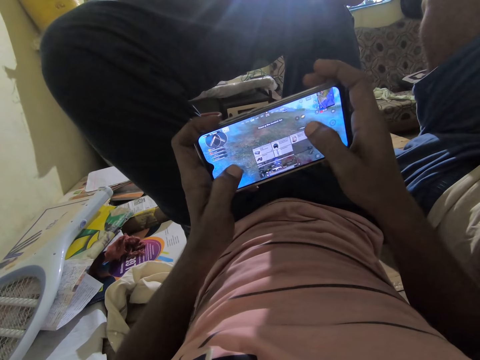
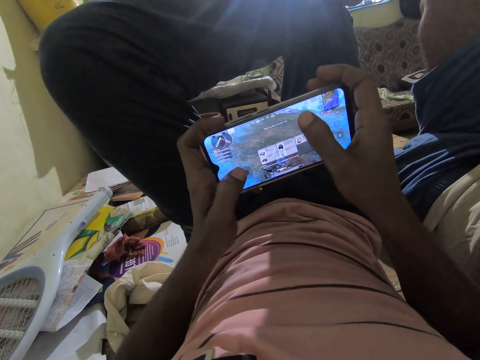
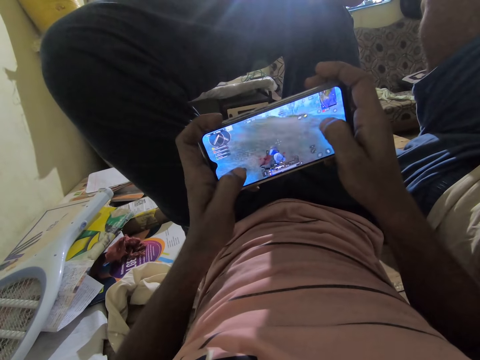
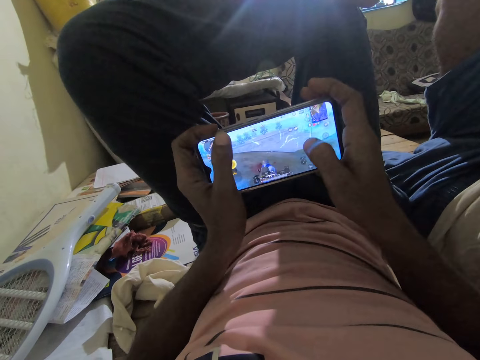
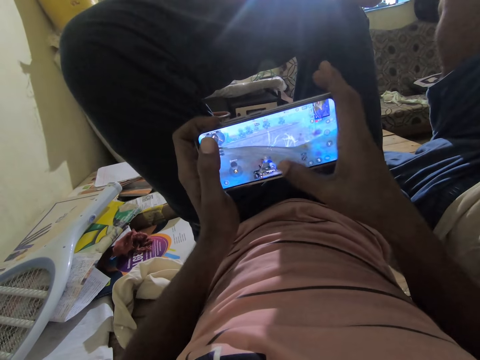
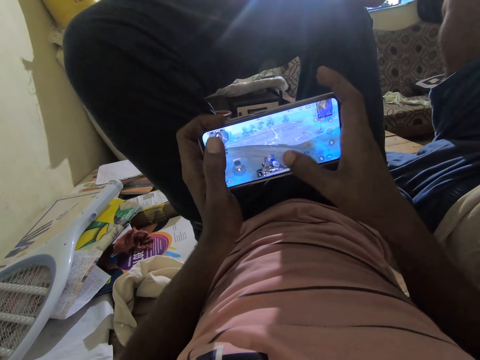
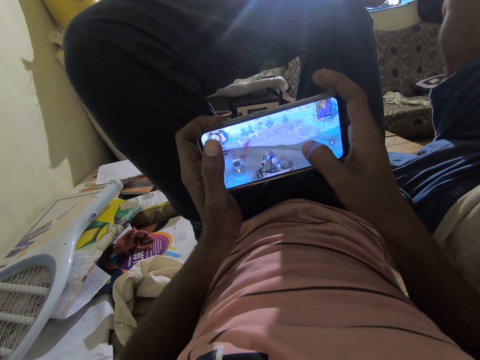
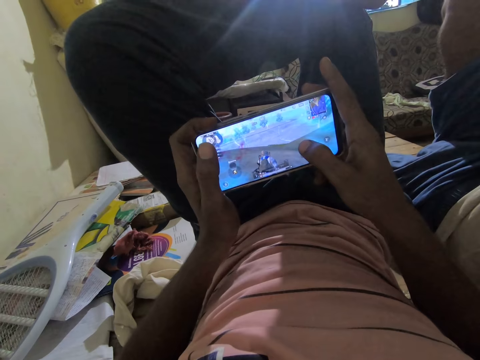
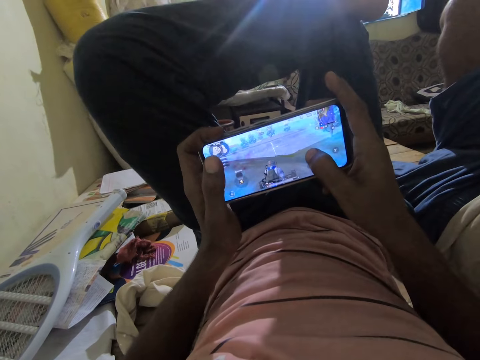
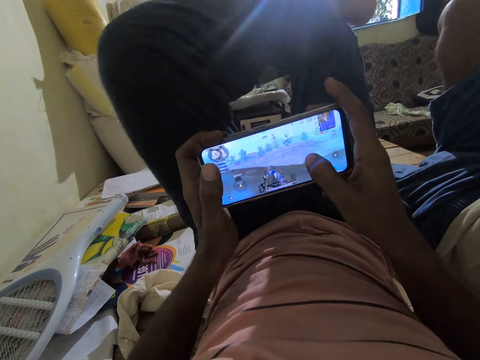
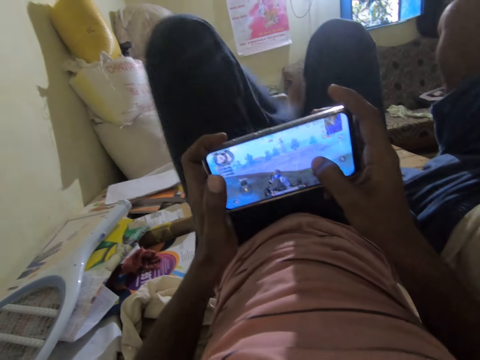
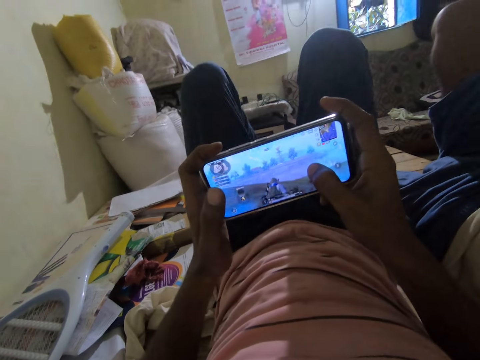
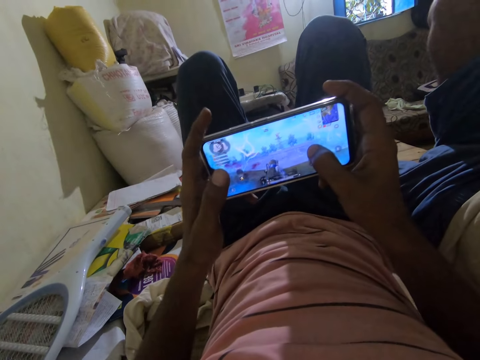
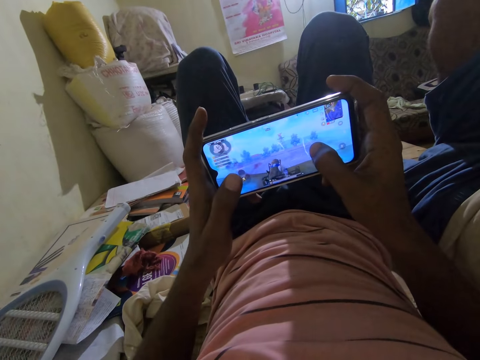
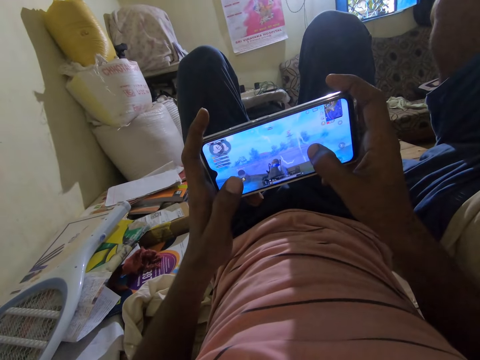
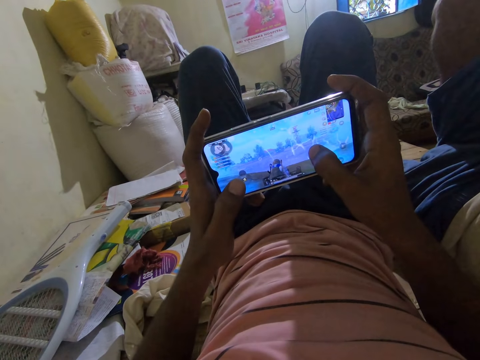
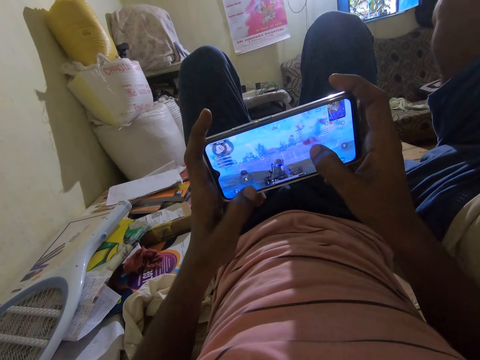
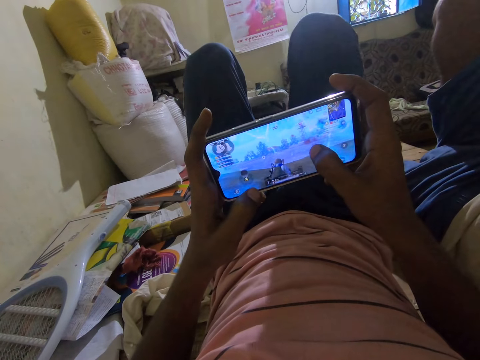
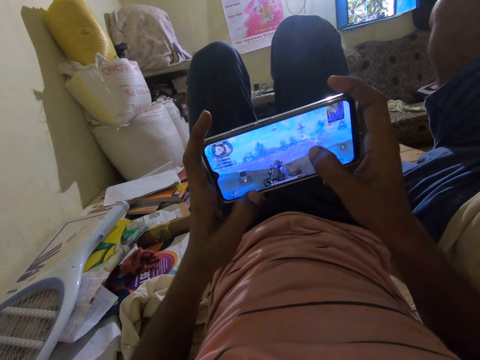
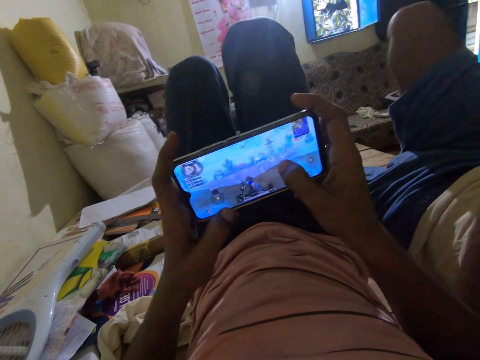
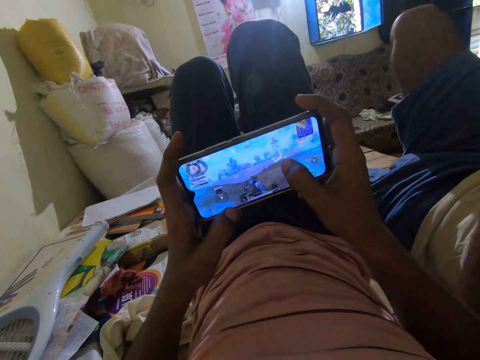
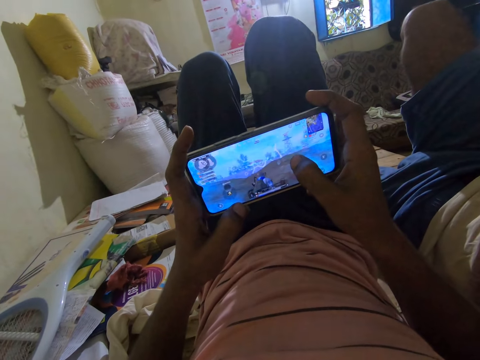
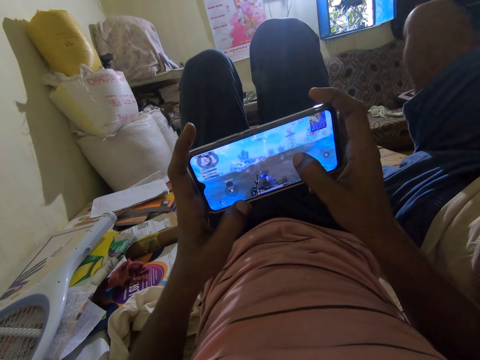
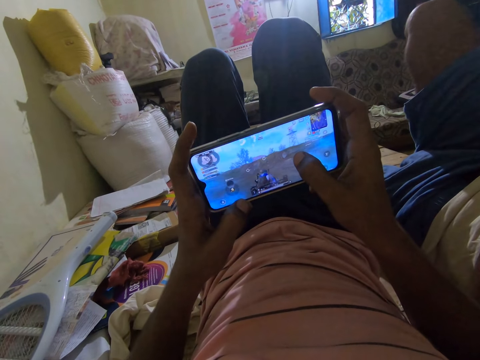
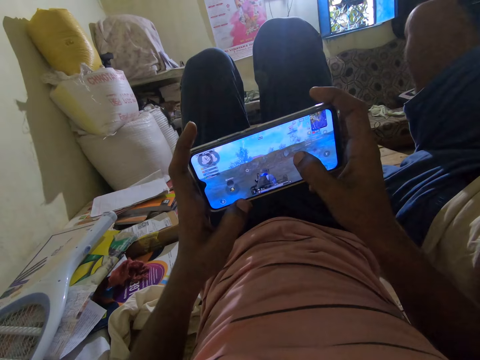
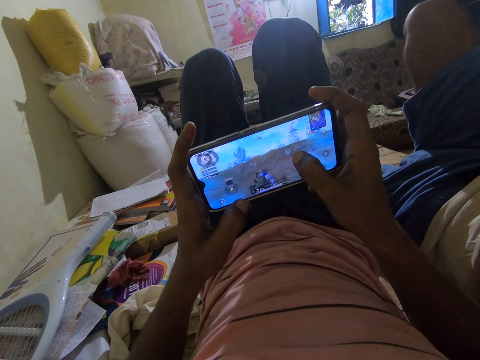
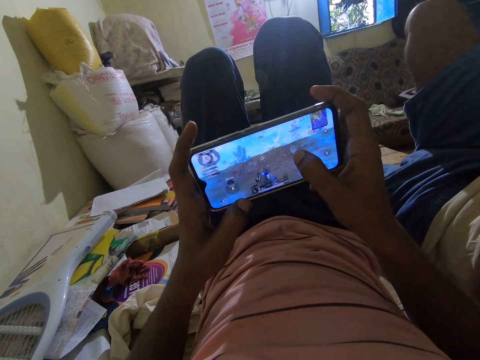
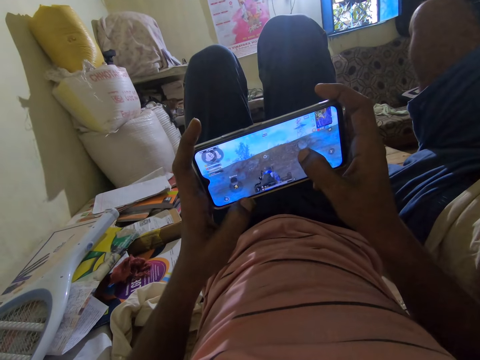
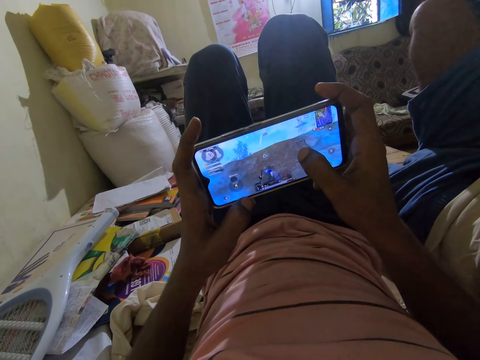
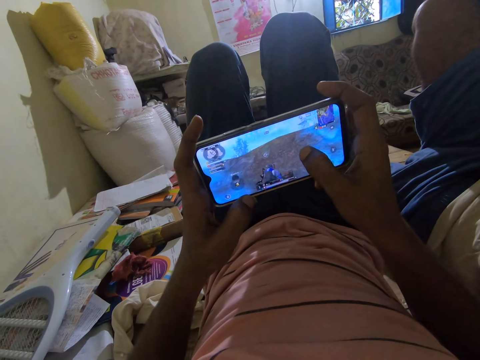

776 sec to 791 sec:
The camera wearer talks to a man. He places his left foot on the bed. He plays video games in his phone.

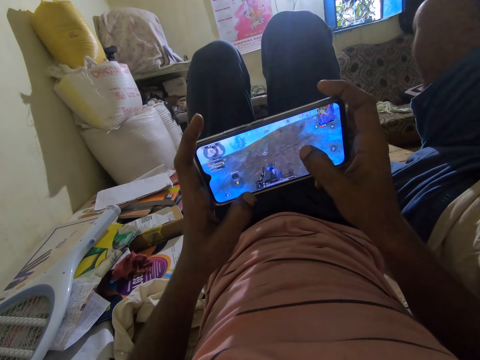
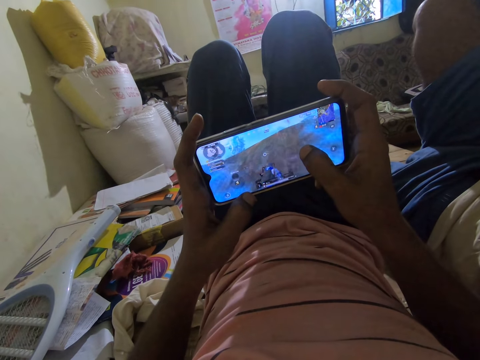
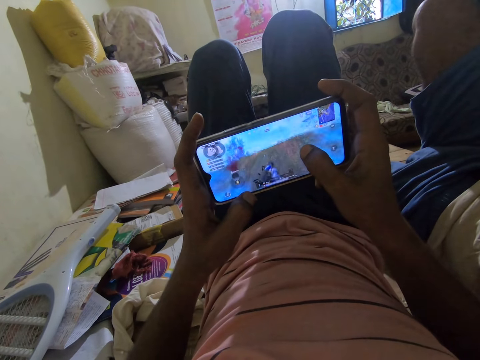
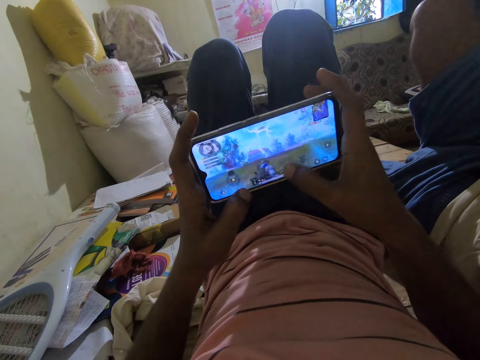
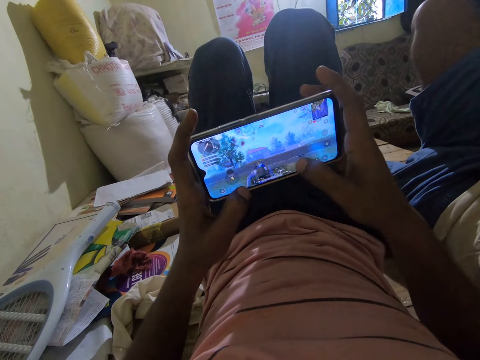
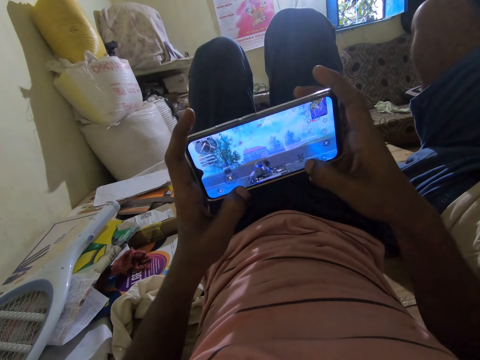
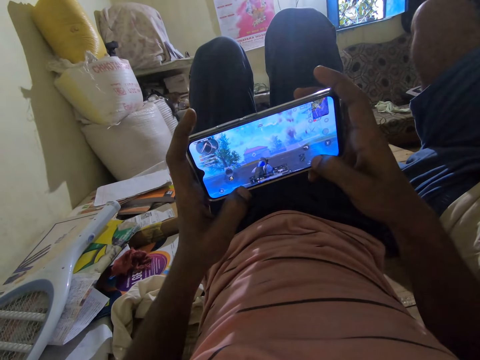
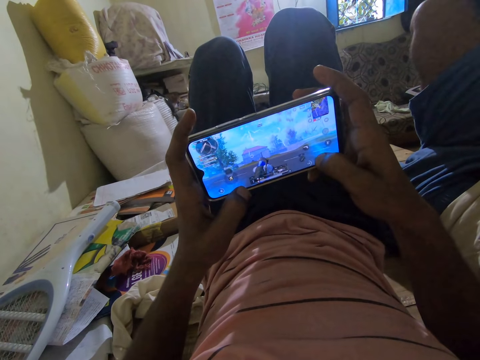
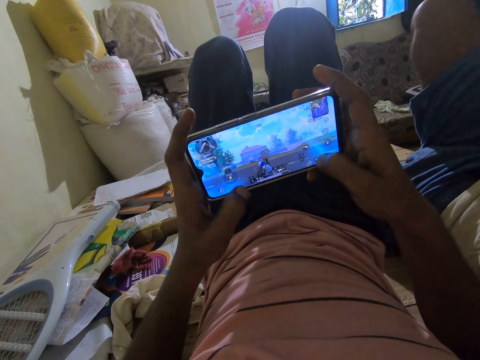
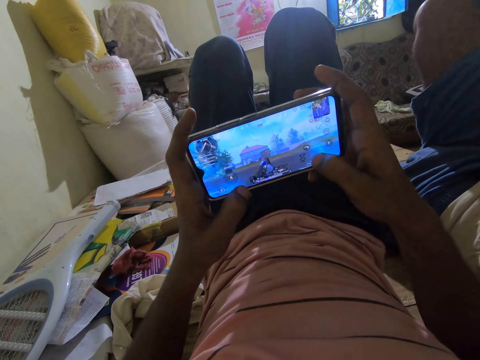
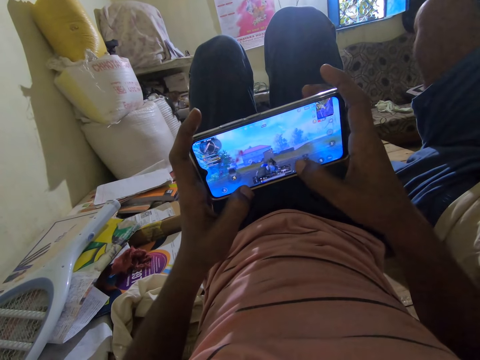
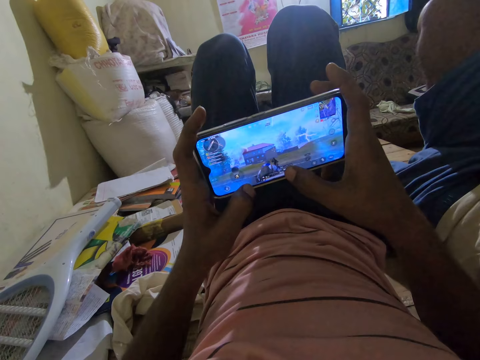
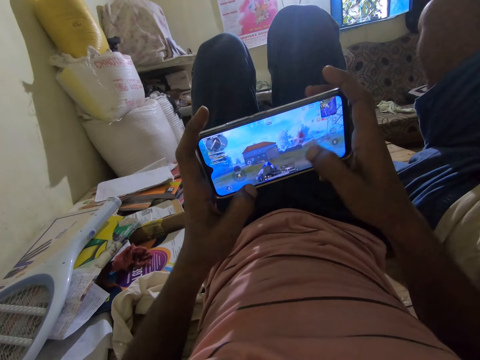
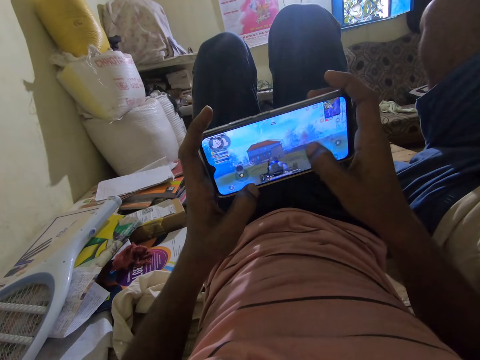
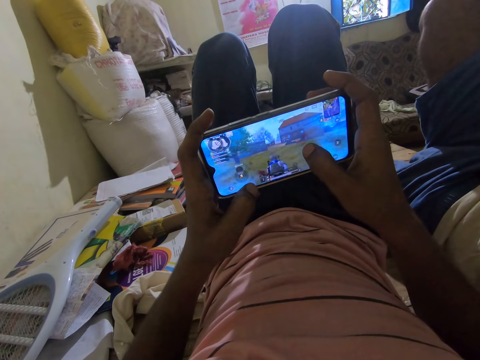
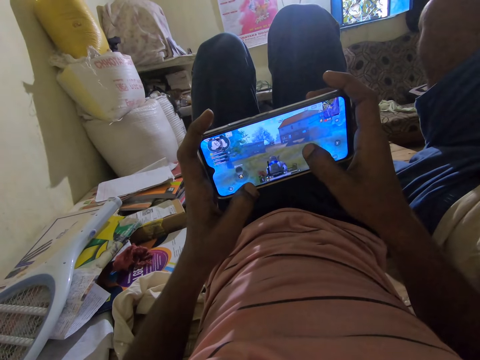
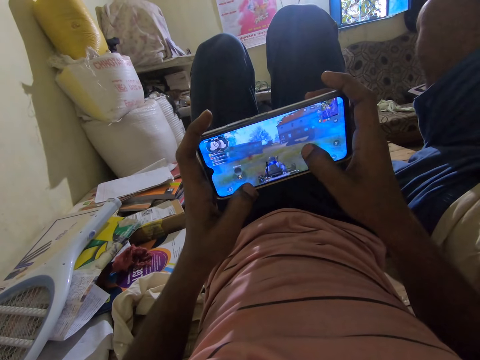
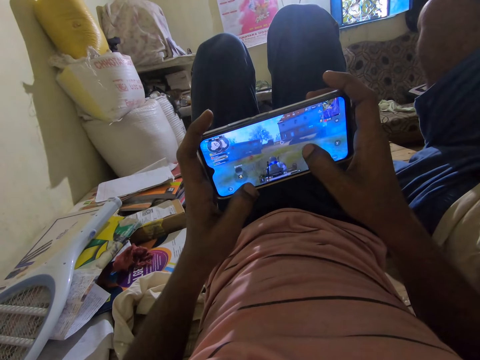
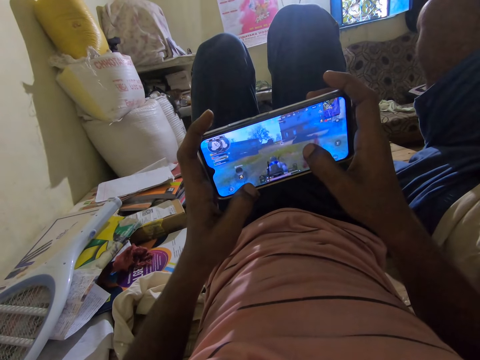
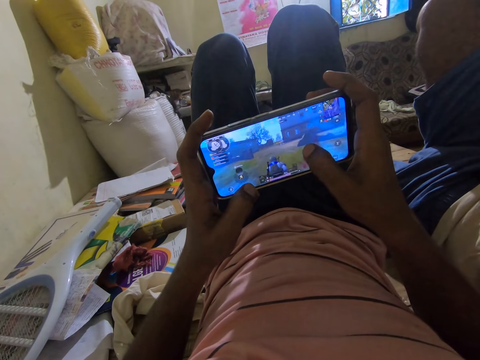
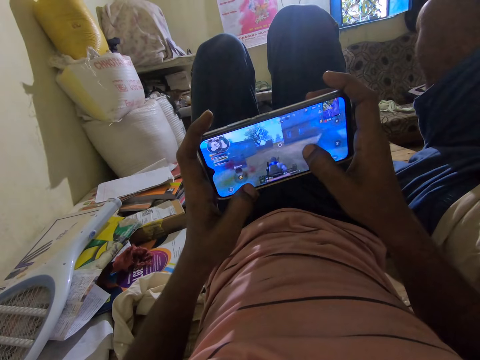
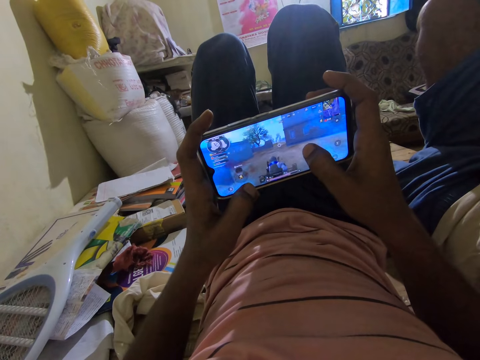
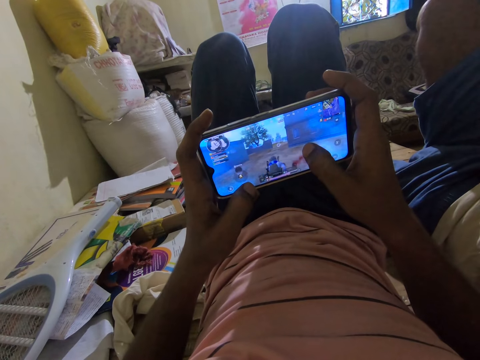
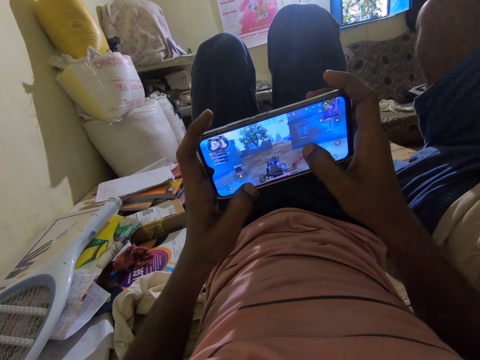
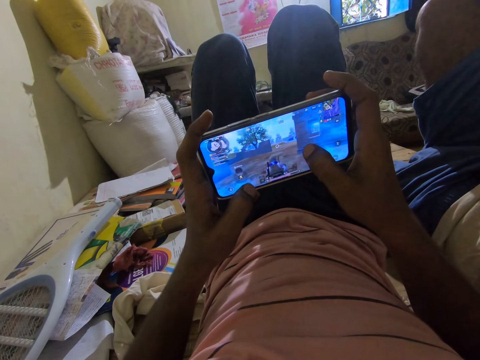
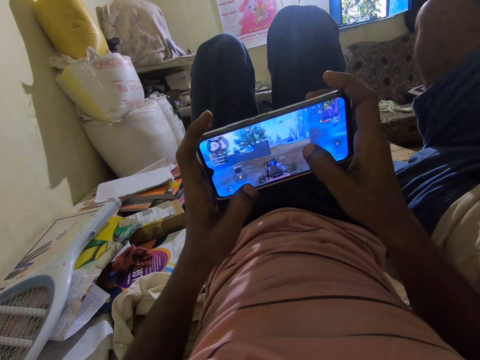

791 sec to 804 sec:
The camera wearer interacts with a man. The man talks to the camera wearer. The camera wearer plays video games in his phone.
